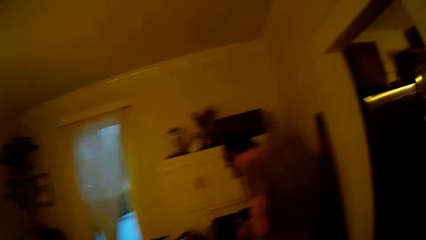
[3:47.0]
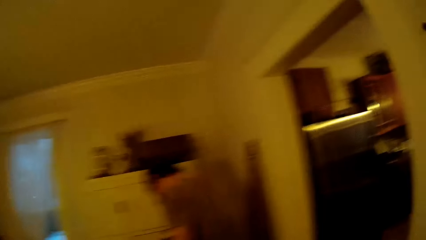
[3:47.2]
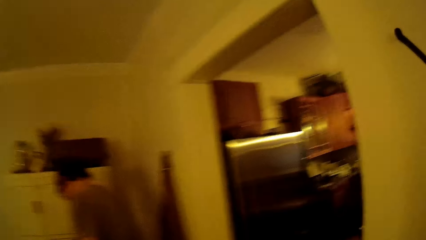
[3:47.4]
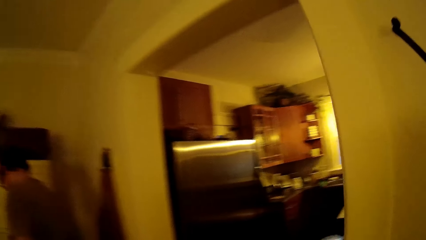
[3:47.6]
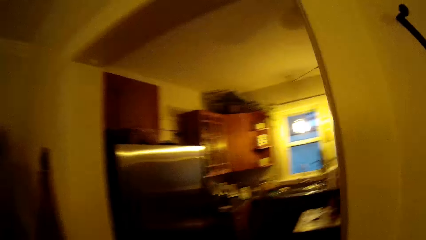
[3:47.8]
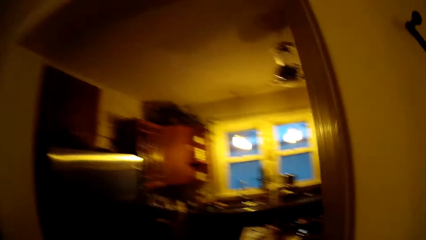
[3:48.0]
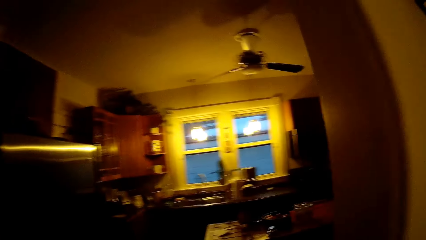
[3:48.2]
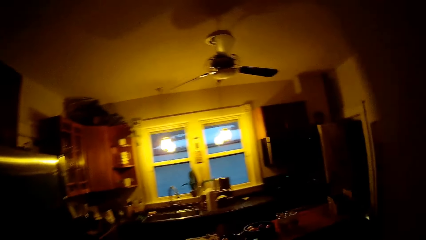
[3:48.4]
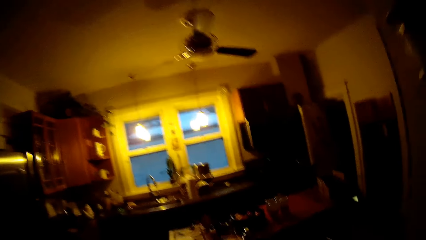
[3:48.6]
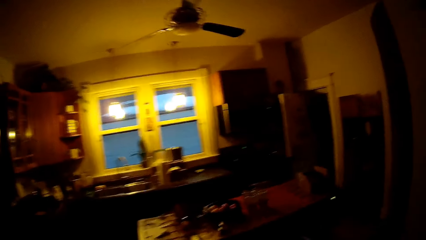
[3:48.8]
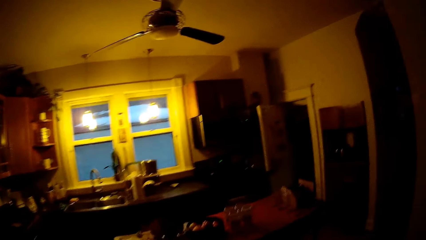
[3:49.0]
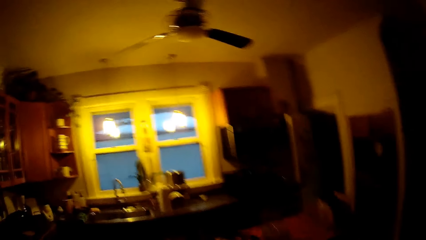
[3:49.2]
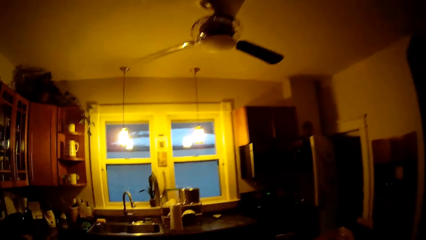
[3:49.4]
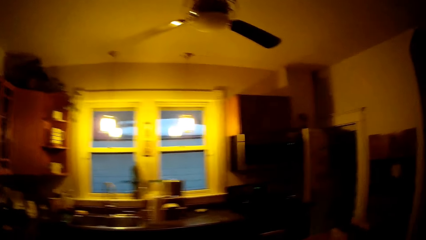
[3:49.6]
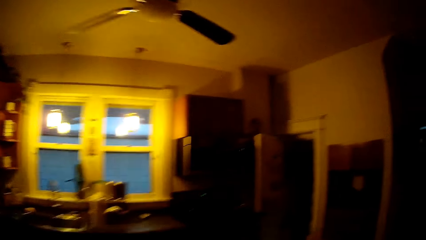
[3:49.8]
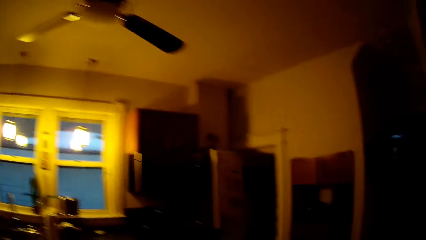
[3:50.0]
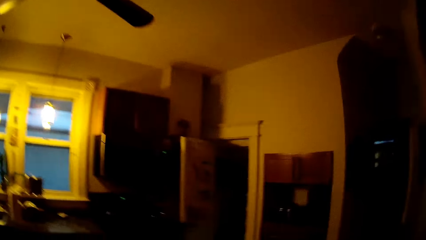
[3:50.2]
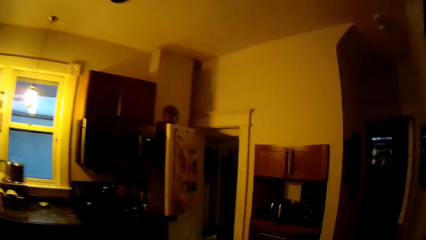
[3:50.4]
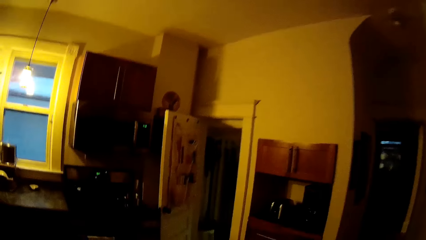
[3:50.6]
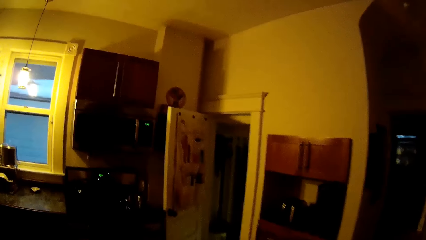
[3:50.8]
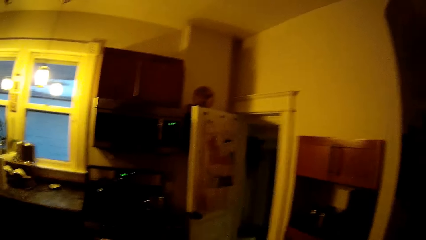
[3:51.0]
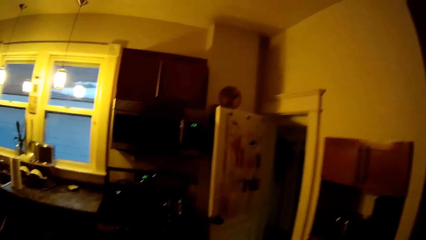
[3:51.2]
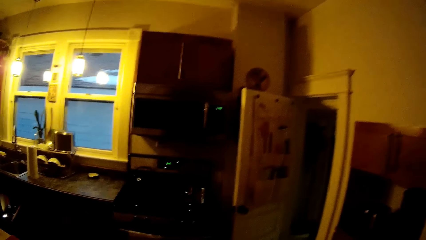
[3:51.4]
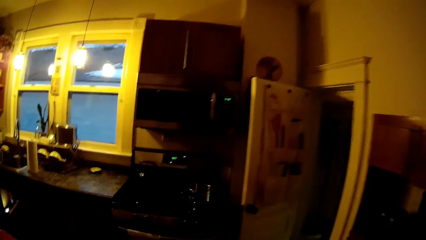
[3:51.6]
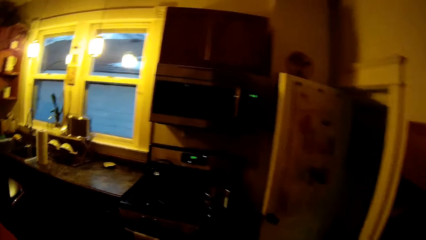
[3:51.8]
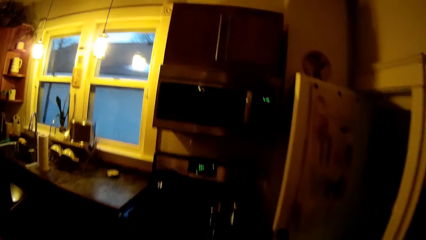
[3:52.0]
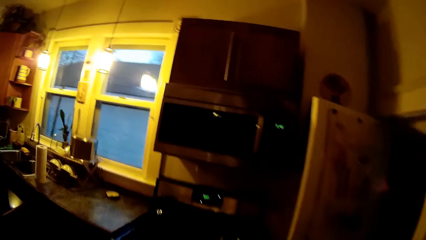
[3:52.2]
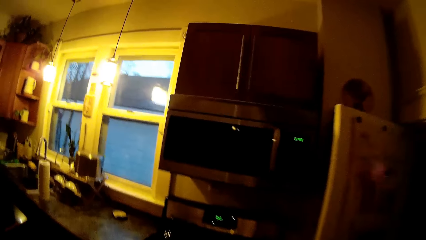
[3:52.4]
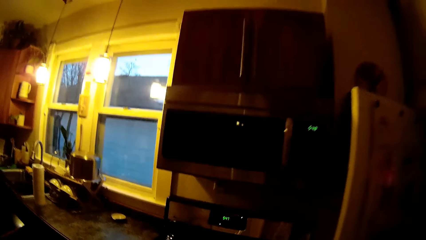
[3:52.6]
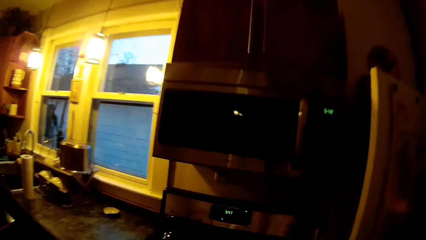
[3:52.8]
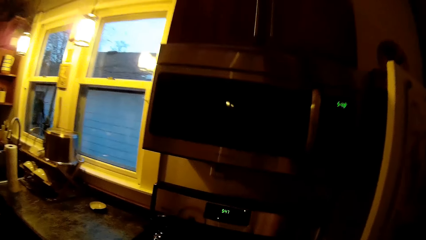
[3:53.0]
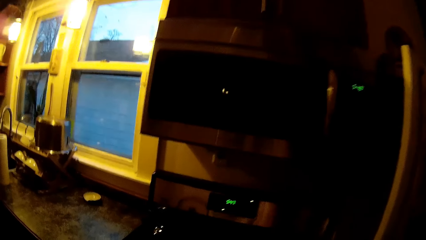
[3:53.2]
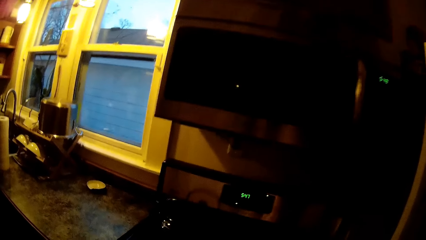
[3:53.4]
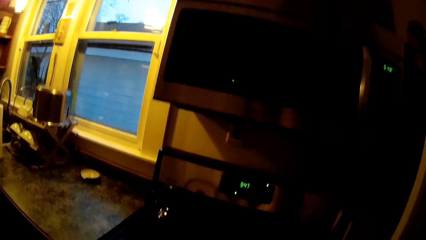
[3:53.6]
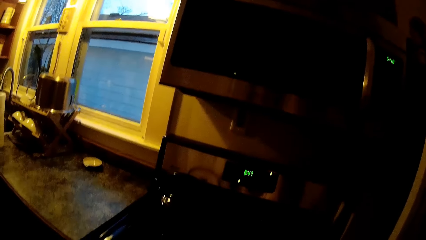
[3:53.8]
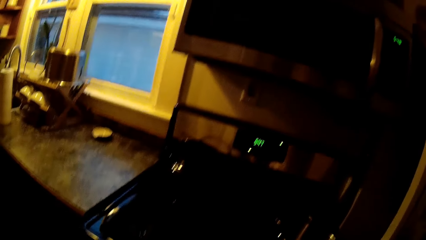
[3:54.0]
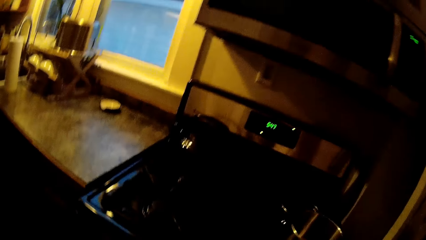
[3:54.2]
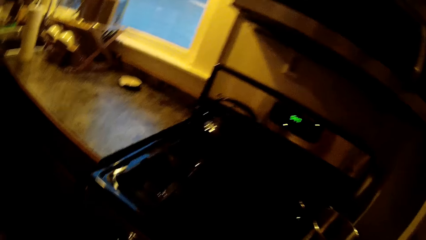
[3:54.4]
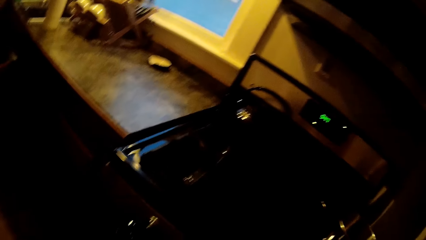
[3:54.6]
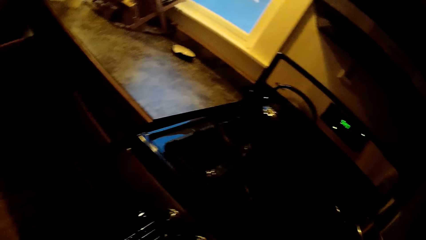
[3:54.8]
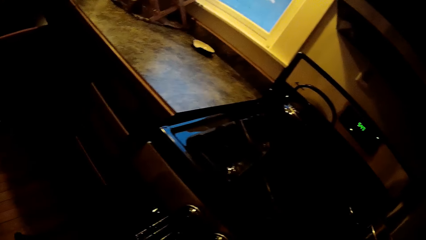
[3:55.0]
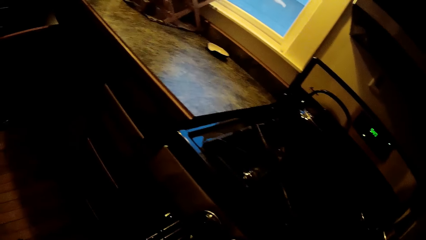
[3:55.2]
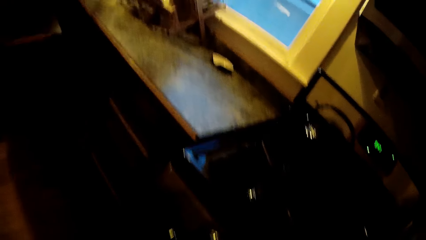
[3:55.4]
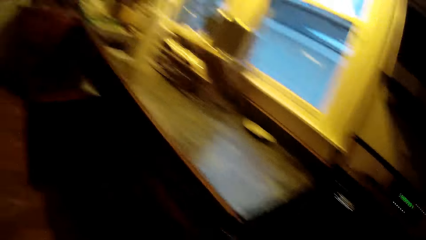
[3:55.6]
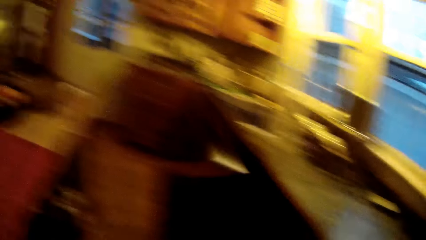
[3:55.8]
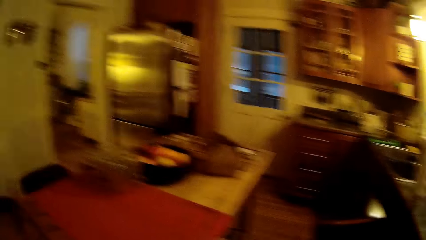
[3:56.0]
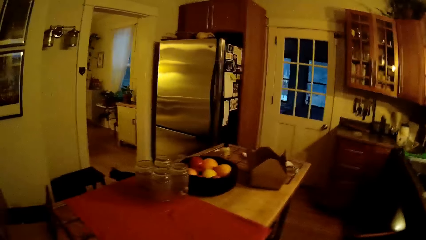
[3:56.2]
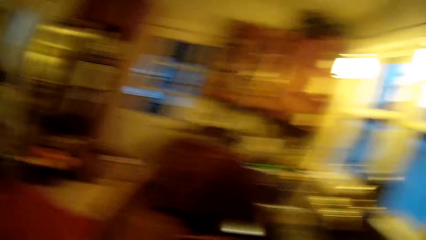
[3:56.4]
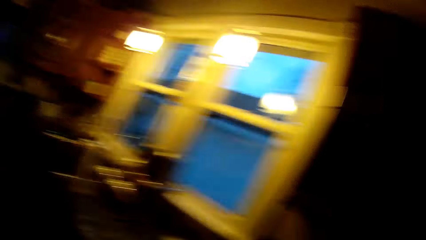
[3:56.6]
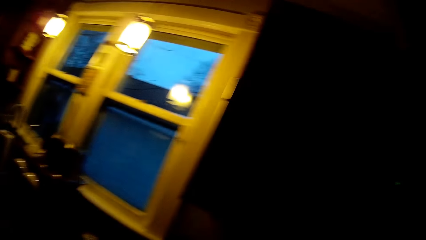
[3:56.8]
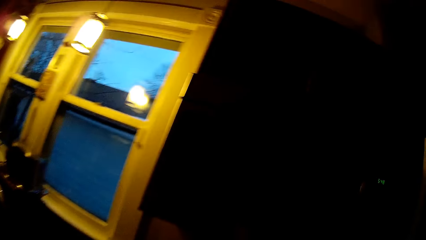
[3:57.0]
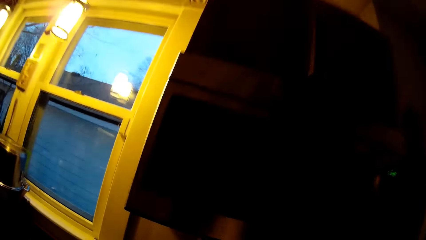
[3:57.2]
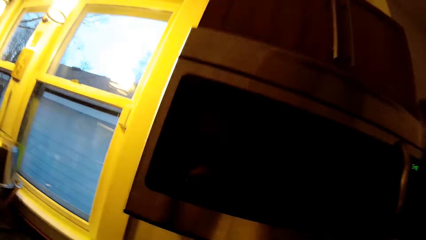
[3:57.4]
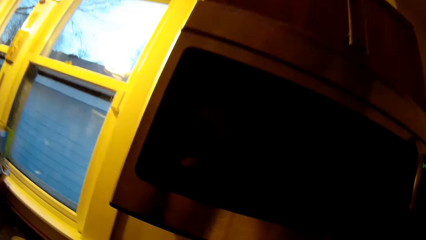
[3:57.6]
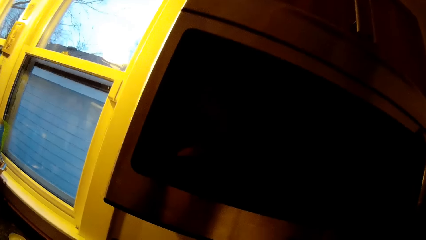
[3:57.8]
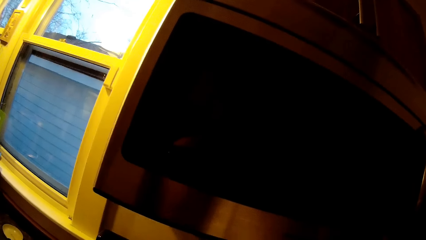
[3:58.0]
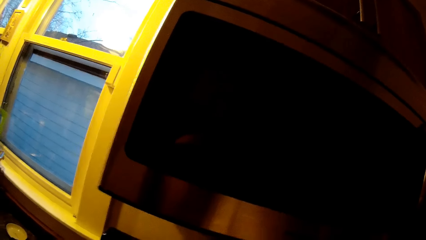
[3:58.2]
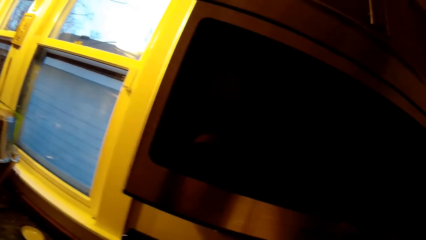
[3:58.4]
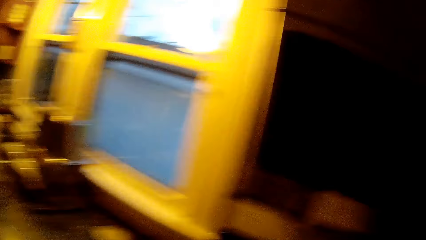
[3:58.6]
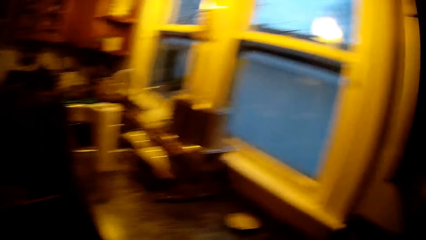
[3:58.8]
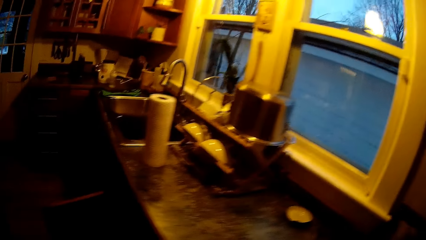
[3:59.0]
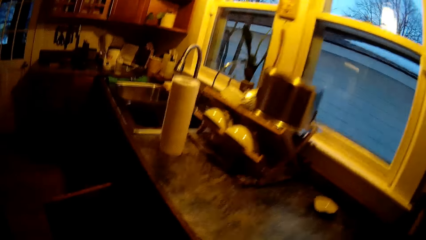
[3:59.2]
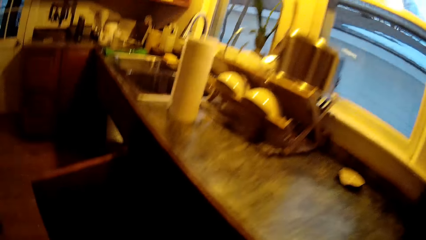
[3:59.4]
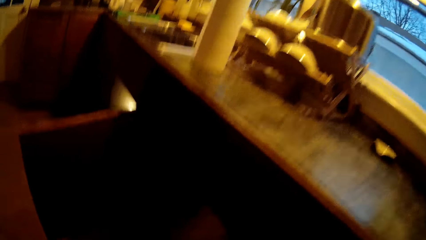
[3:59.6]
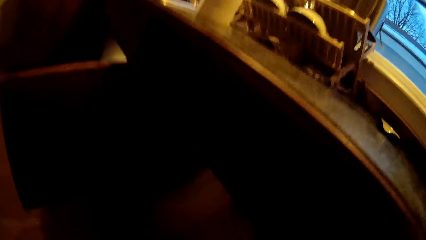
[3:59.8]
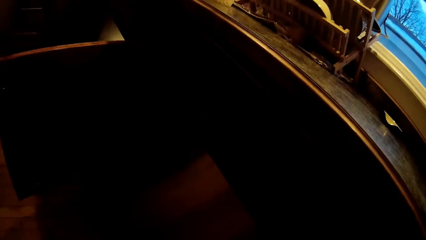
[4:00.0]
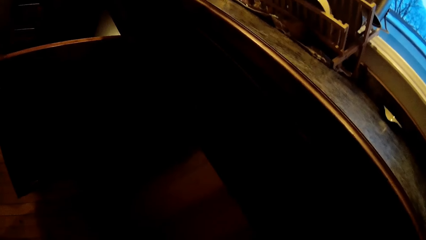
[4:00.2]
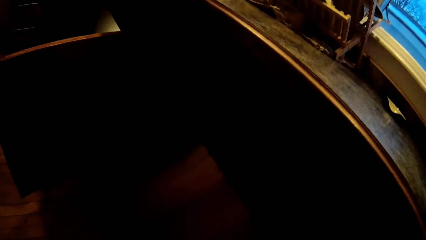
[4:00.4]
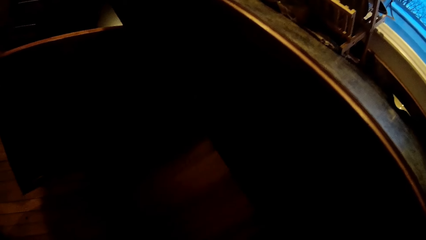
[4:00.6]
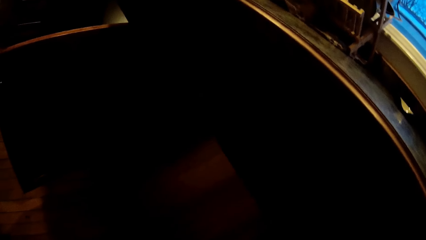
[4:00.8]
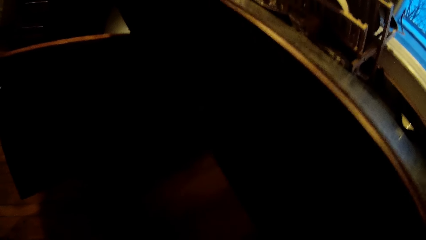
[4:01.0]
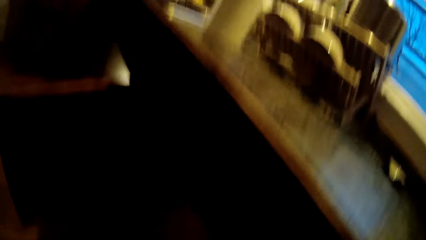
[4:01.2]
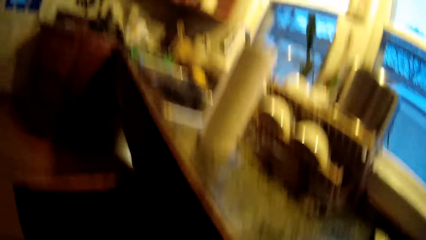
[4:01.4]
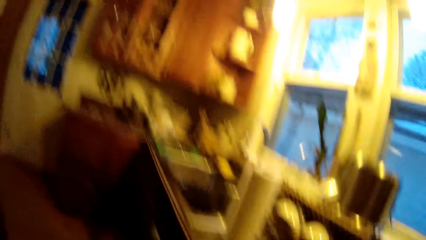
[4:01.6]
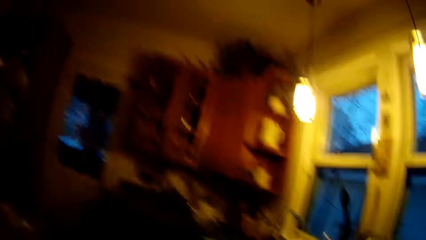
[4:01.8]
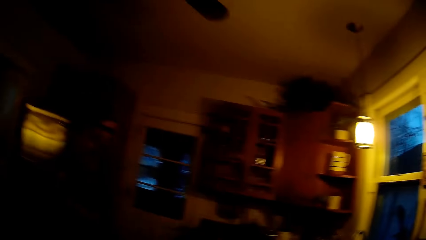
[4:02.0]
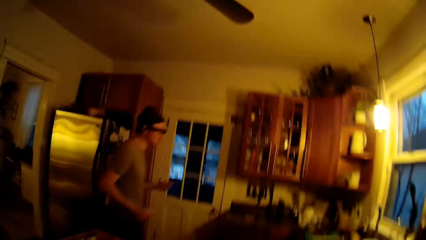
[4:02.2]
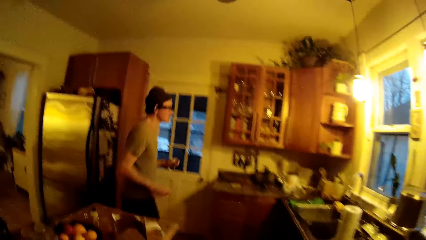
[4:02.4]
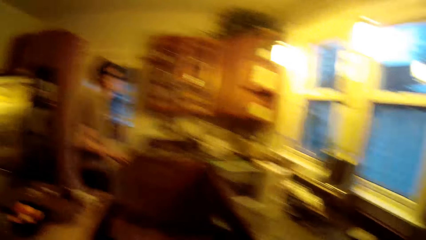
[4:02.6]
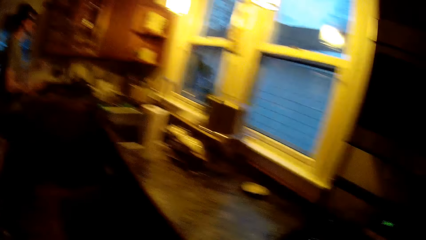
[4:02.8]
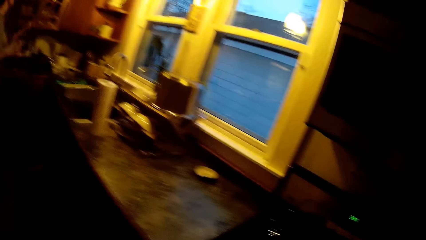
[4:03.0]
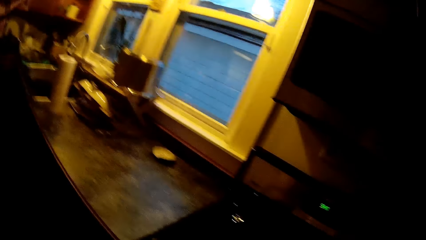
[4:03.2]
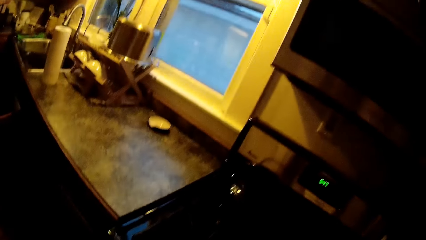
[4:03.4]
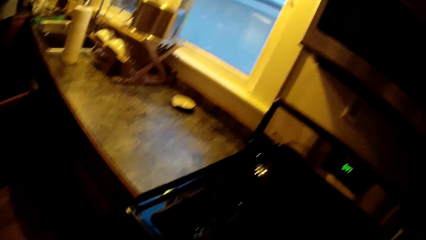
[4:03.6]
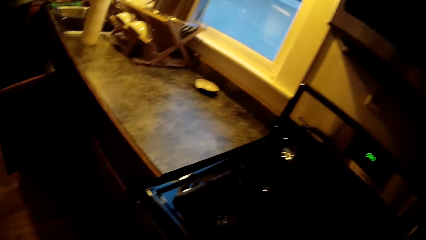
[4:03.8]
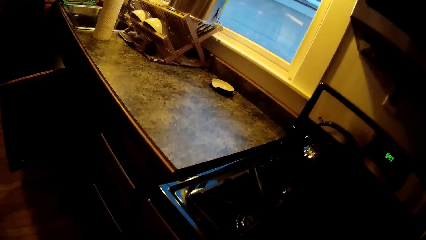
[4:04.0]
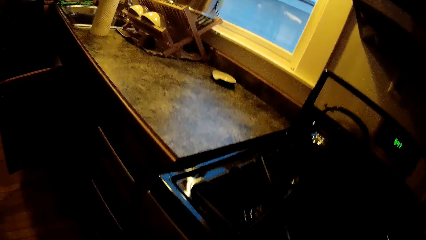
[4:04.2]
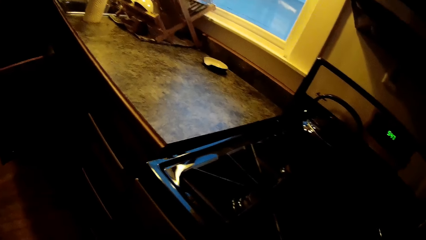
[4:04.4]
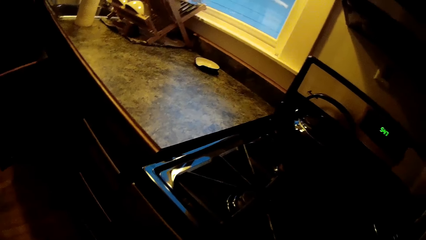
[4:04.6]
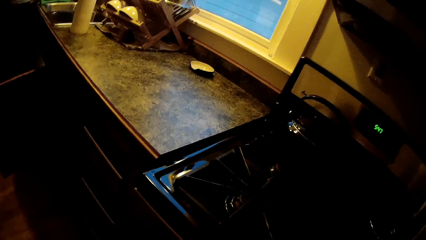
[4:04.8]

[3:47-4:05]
The camera wearer walks towards a microwave in the kitchen. A man walks across.
